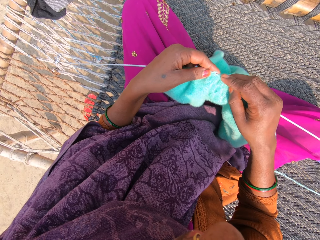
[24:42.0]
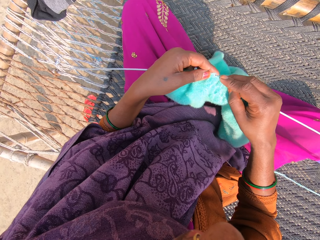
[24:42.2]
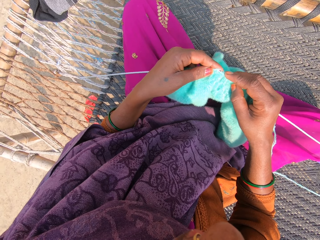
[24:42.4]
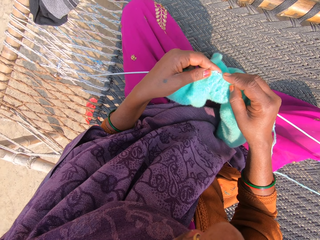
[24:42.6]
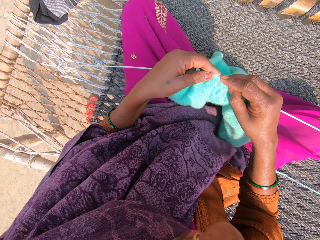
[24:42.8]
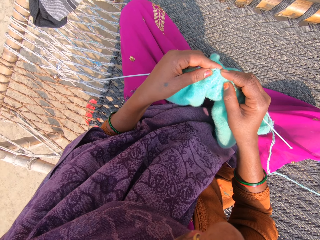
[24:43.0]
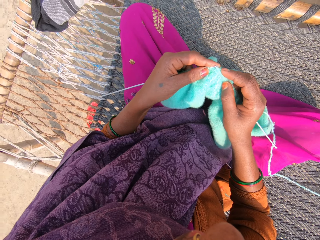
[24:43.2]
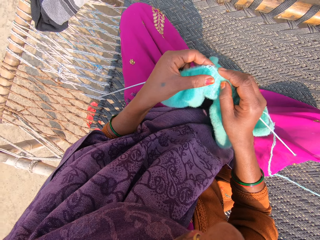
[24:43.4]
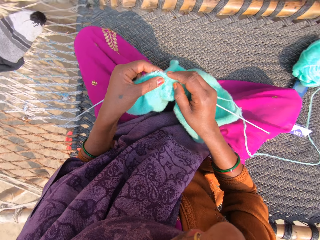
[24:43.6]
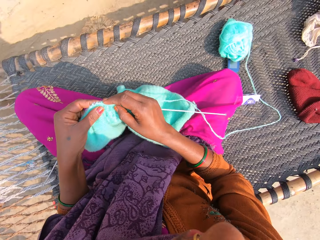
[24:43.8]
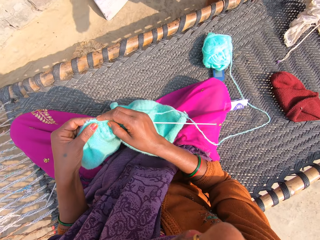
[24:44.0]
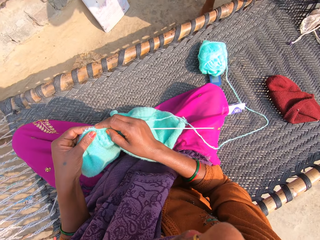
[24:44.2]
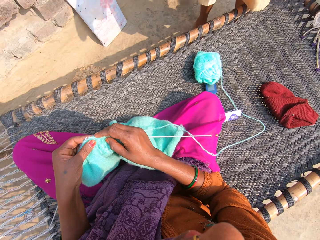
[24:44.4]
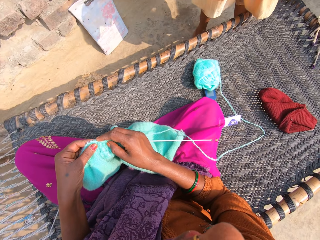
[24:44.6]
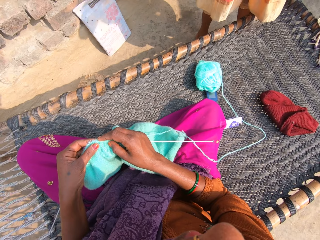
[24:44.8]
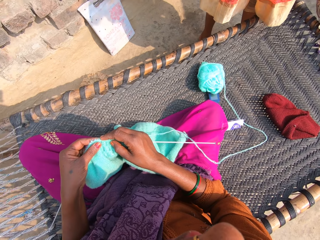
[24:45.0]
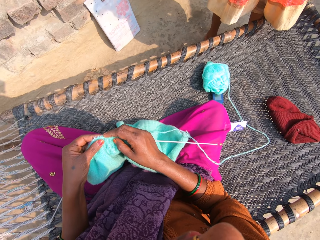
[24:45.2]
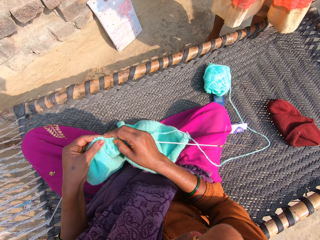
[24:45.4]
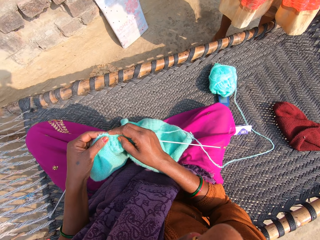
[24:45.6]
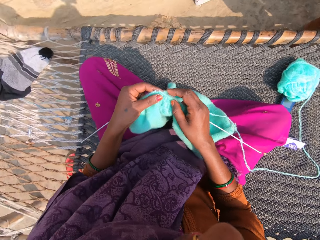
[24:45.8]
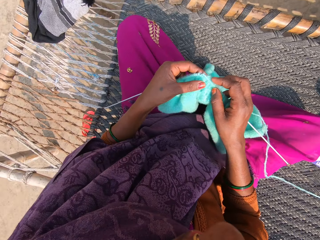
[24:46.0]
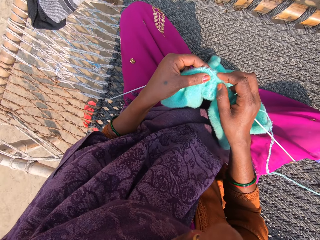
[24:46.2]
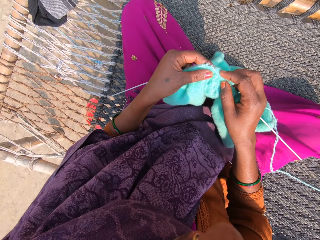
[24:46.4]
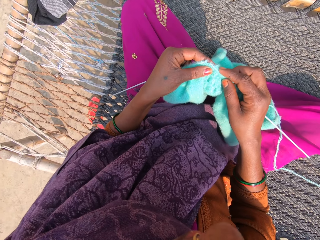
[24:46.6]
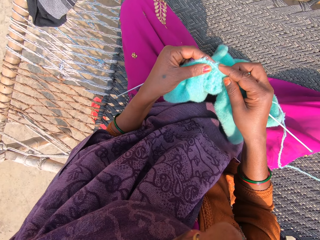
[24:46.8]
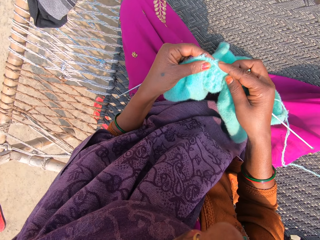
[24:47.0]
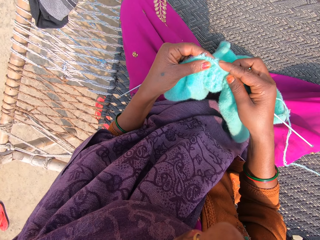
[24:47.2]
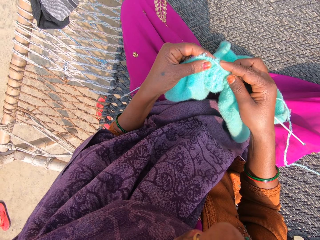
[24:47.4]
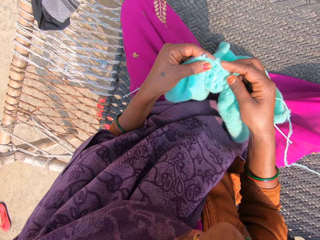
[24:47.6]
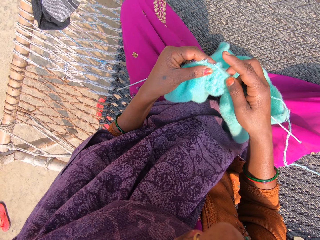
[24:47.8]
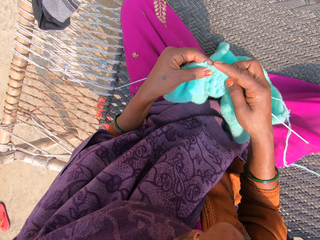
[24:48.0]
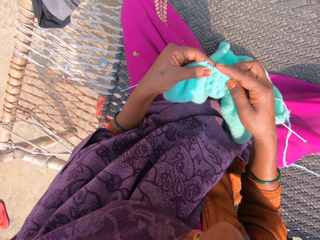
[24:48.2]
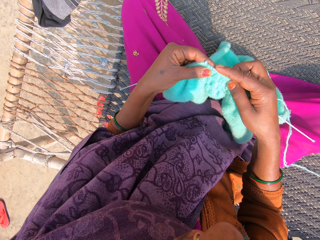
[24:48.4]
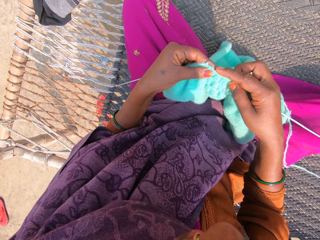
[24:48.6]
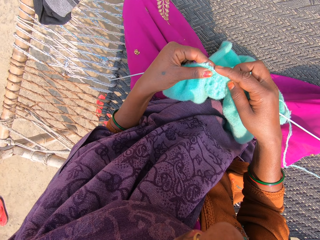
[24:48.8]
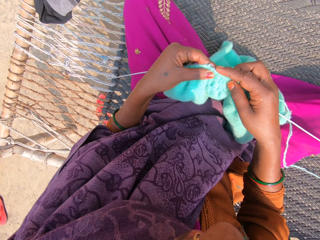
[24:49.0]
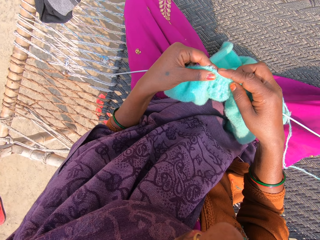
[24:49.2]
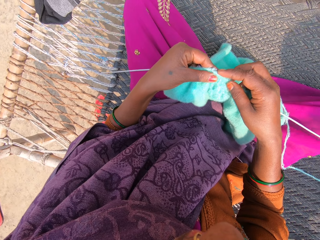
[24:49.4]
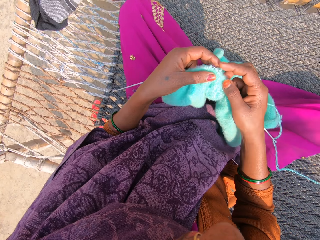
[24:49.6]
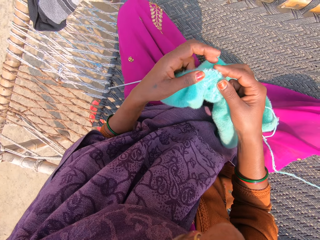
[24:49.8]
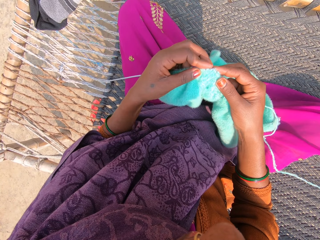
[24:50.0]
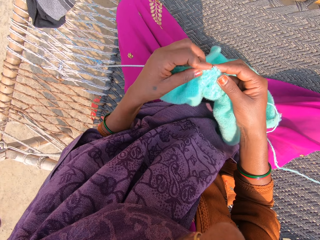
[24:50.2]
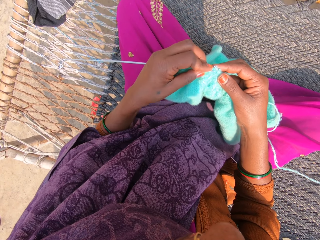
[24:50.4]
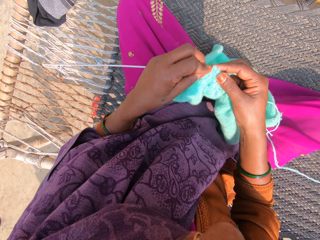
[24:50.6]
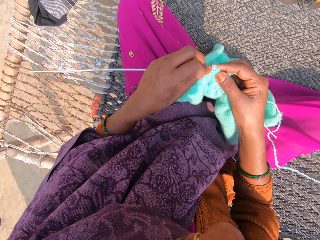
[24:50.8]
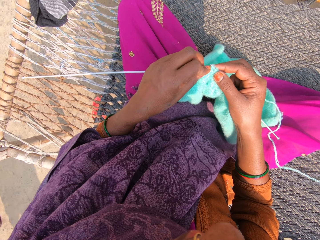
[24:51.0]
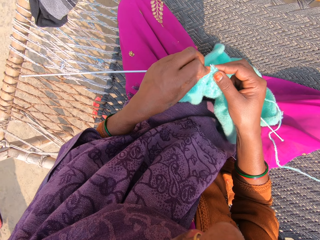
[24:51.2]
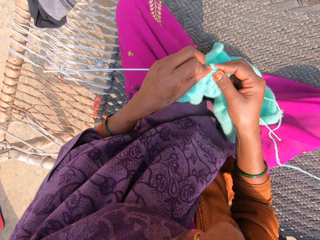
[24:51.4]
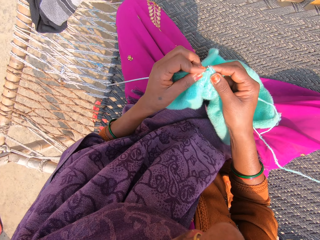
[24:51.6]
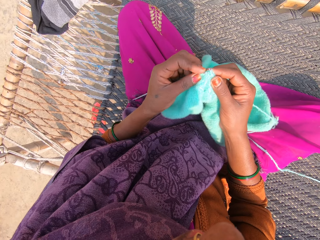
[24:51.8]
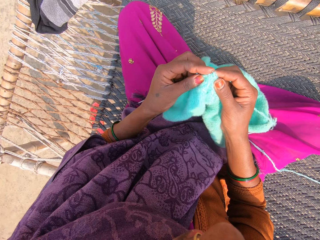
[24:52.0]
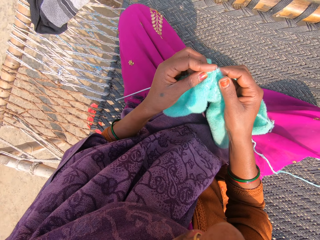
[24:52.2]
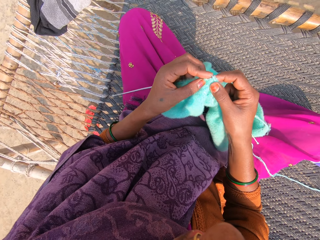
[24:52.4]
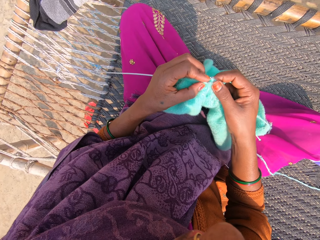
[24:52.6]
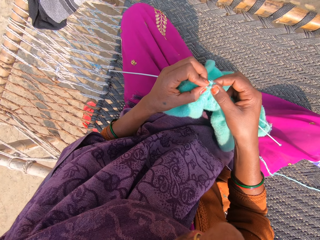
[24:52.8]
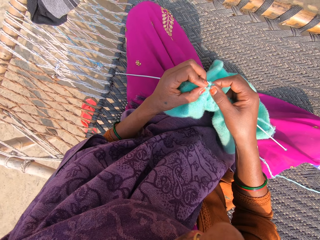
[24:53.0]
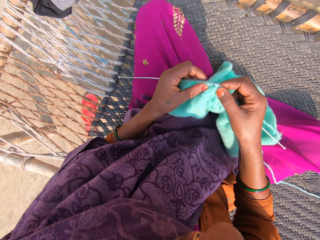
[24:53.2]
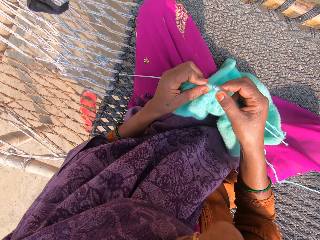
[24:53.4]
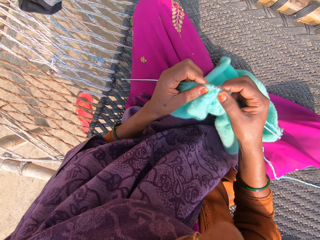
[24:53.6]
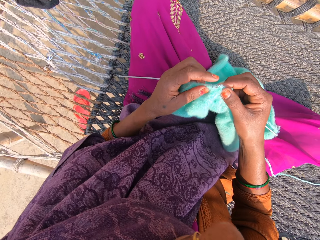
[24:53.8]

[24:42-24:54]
A lady converses. Another lady converses. The first lady moves the piece of cloth. The camera wearer converses. They knit the fabric. They converse. They knit the fabric.

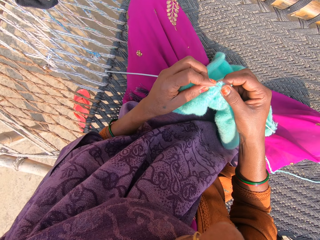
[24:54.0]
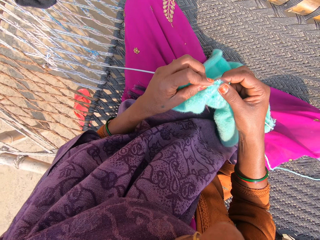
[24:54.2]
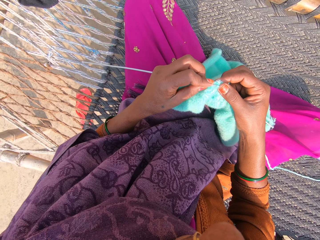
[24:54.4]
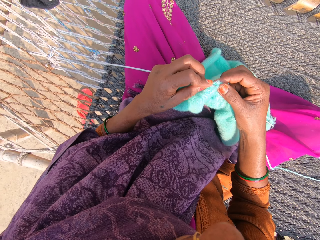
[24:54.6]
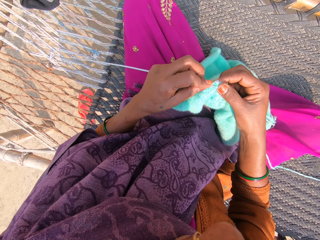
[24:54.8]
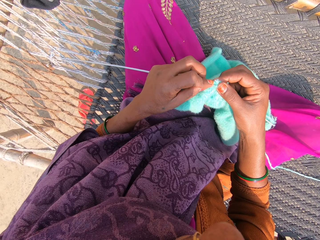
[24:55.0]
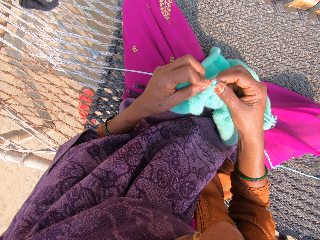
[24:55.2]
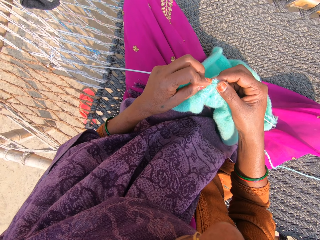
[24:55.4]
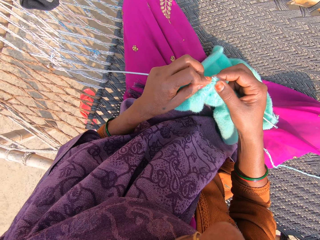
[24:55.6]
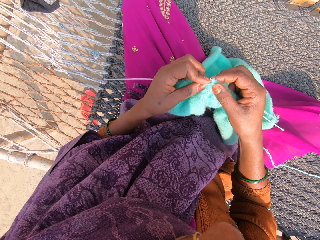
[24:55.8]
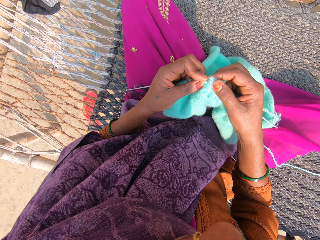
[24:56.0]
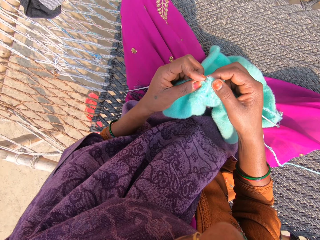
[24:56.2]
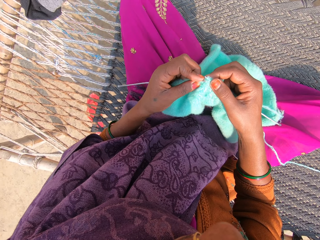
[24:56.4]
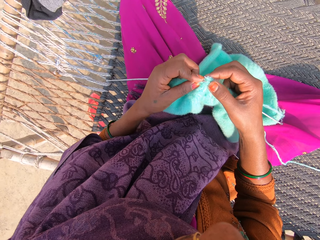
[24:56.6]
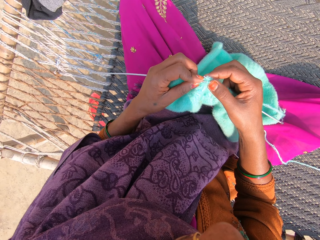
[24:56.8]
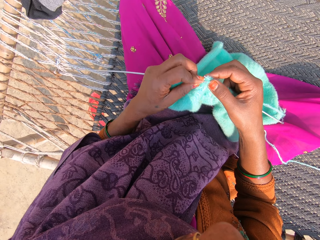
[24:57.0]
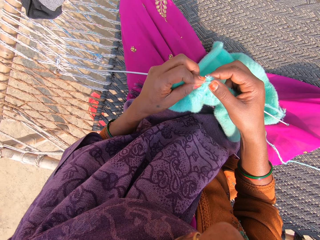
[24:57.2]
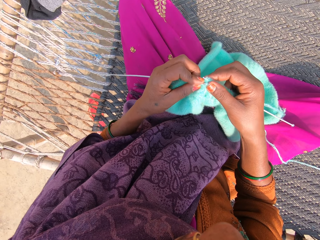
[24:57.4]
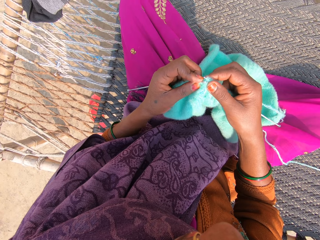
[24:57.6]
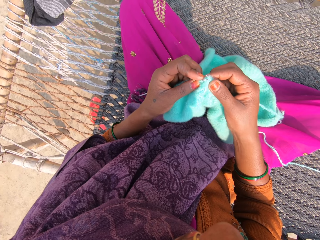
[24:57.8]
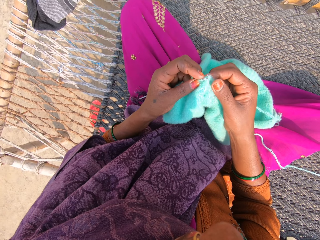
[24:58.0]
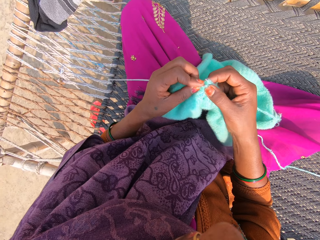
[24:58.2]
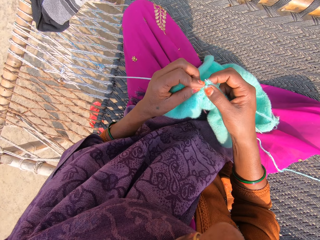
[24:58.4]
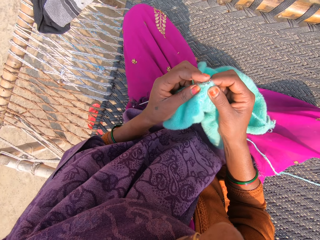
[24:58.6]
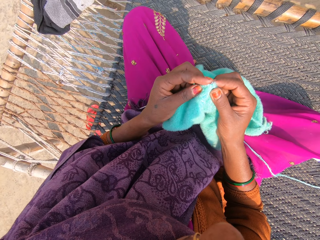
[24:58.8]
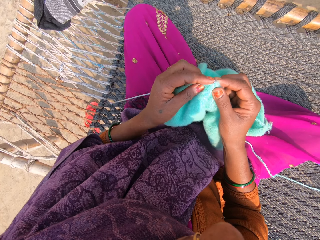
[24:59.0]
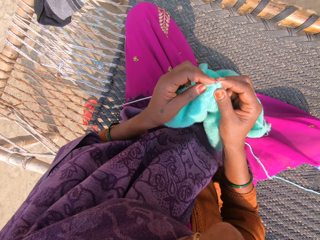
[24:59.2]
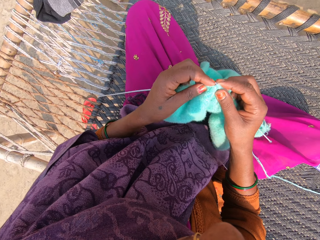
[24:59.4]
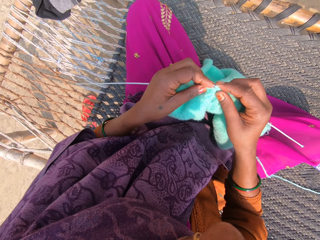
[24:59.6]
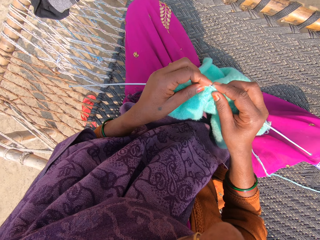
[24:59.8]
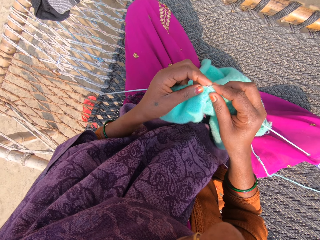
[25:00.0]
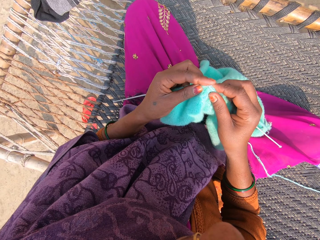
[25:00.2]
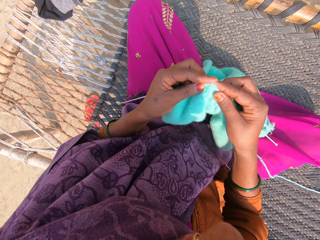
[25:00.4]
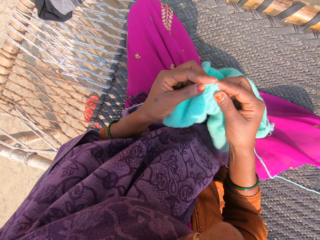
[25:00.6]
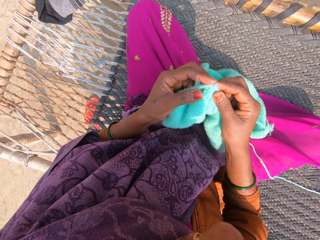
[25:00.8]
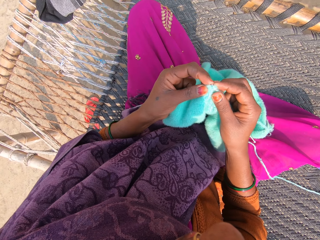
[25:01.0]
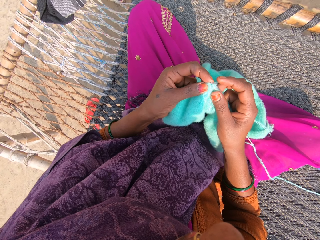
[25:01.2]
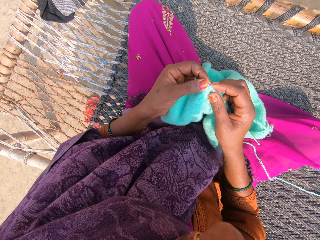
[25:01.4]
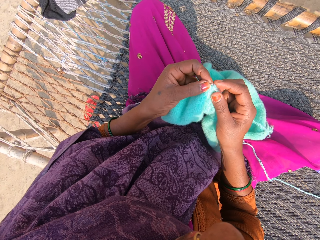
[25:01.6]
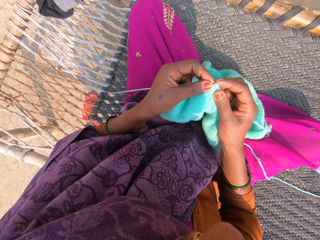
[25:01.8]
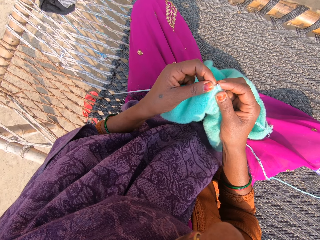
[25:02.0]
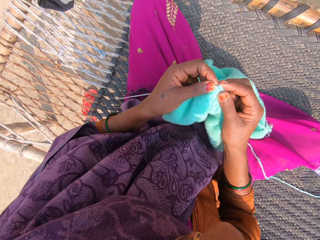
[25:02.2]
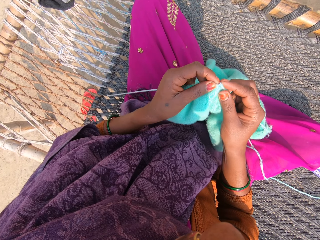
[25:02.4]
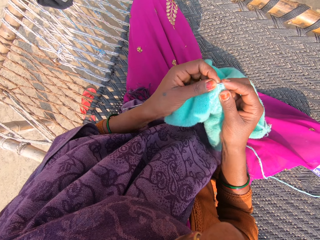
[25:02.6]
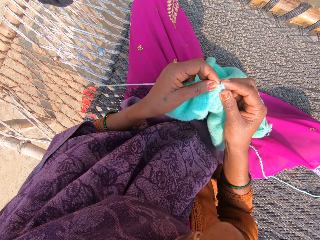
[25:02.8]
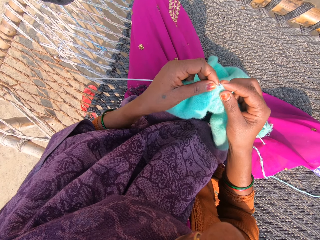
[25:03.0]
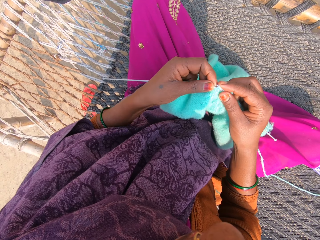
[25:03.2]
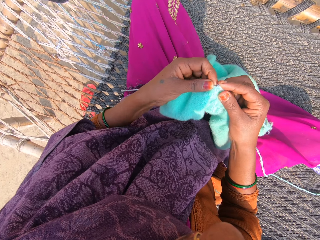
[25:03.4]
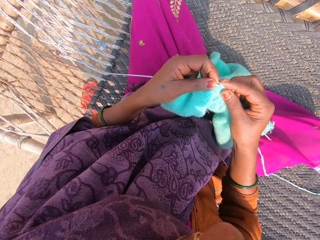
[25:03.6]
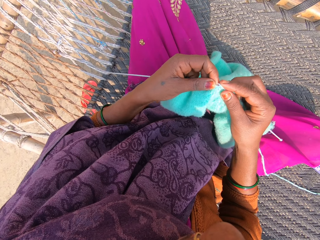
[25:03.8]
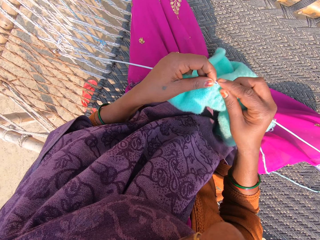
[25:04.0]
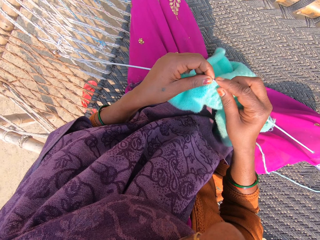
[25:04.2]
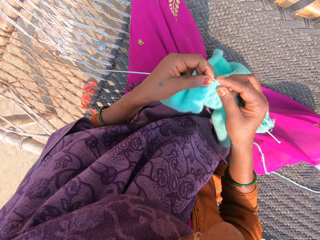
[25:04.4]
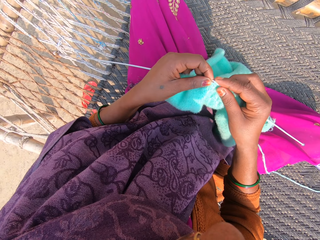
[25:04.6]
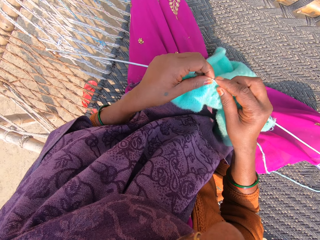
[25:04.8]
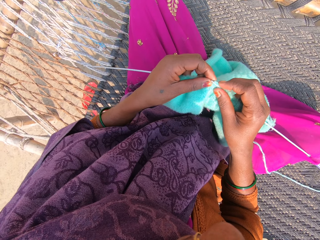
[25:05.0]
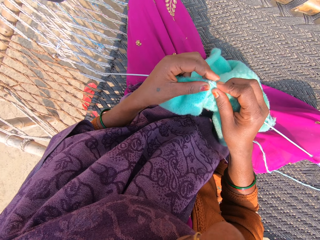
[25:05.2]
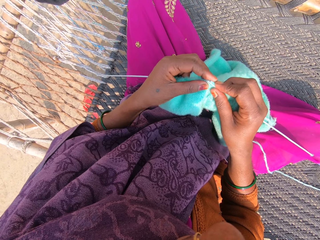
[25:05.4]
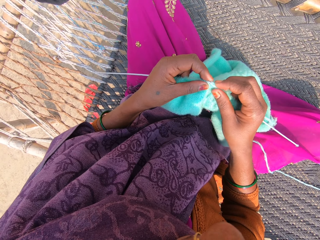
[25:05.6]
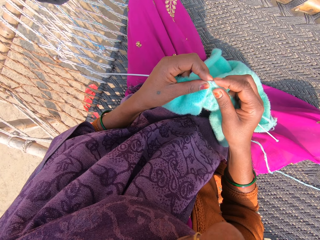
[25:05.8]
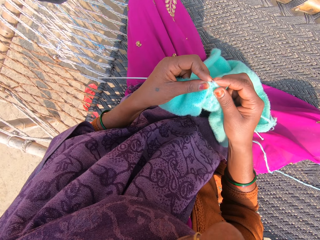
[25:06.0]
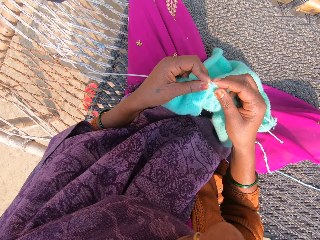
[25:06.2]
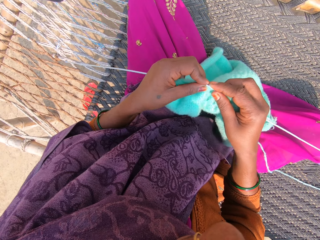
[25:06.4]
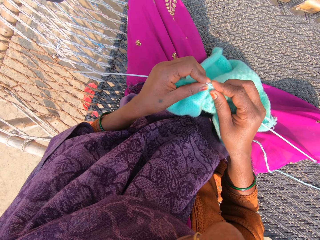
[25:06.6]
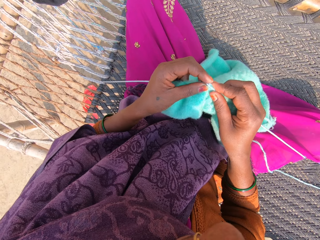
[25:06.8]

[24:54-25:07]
A lady converses.
